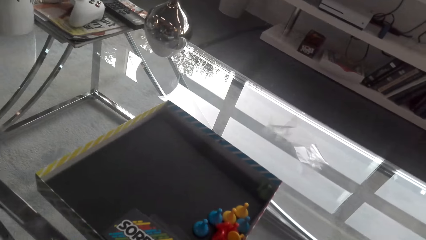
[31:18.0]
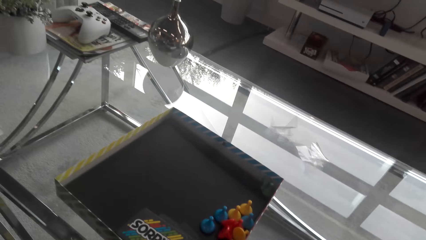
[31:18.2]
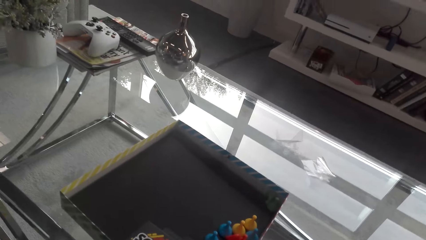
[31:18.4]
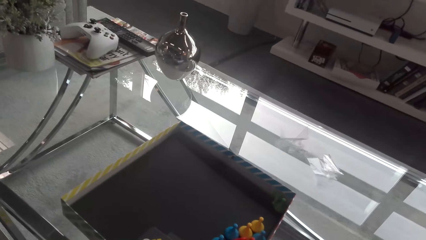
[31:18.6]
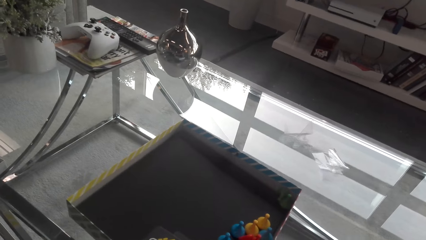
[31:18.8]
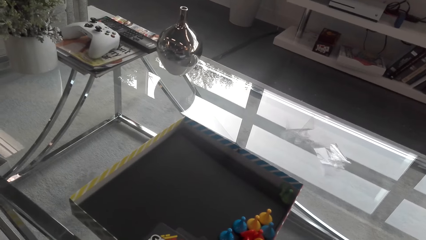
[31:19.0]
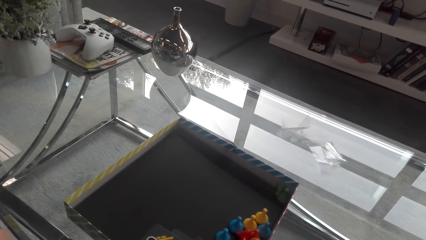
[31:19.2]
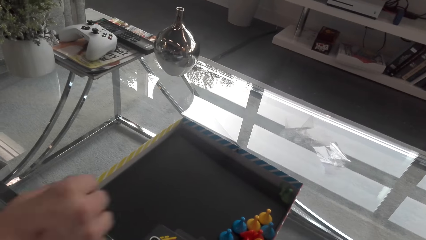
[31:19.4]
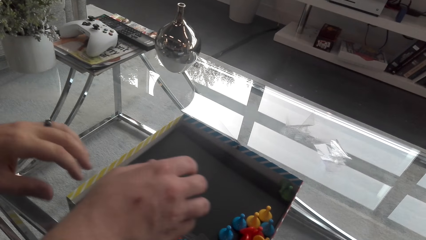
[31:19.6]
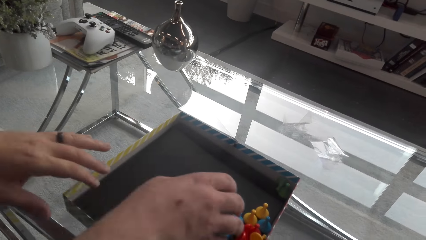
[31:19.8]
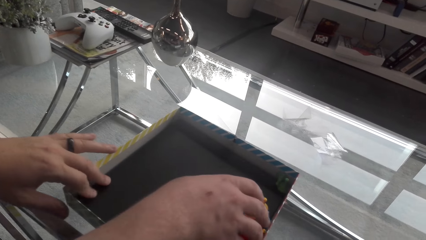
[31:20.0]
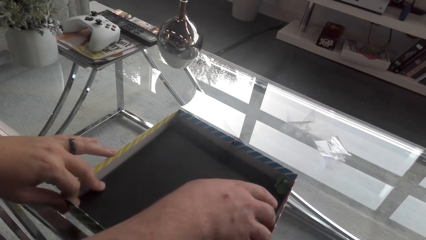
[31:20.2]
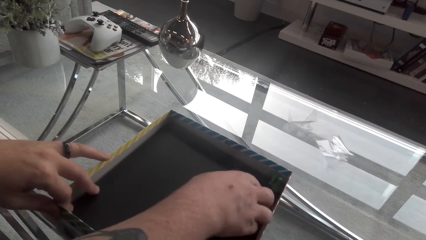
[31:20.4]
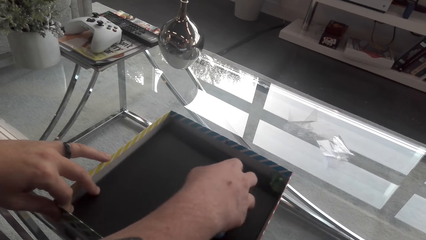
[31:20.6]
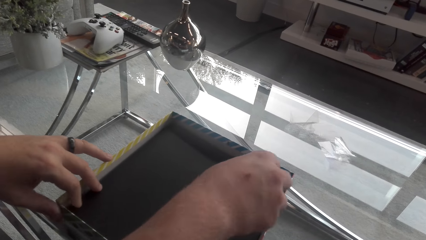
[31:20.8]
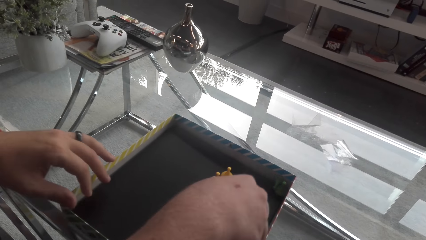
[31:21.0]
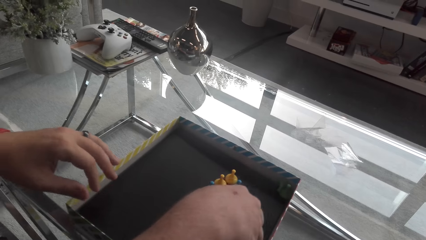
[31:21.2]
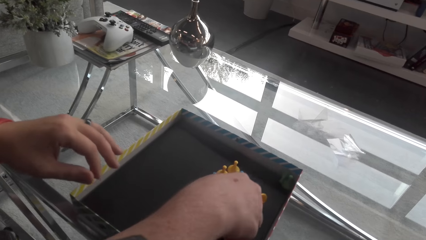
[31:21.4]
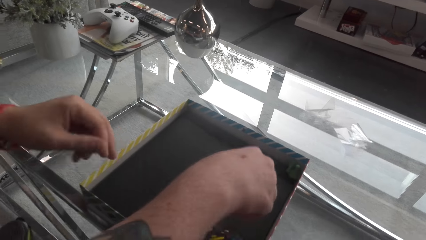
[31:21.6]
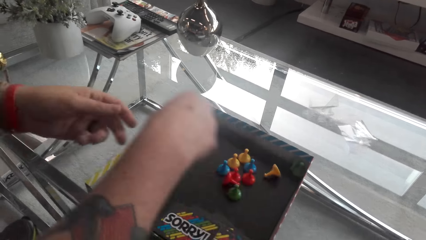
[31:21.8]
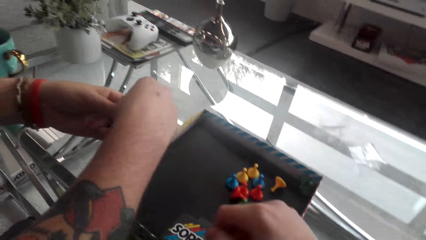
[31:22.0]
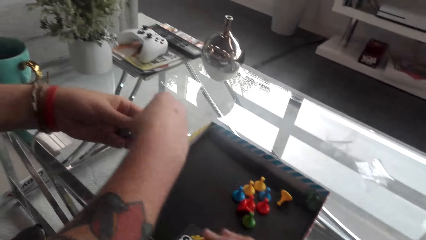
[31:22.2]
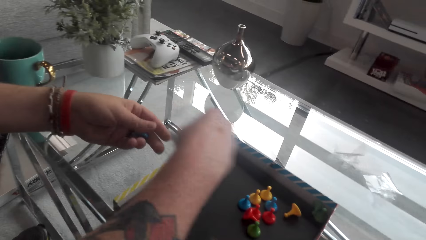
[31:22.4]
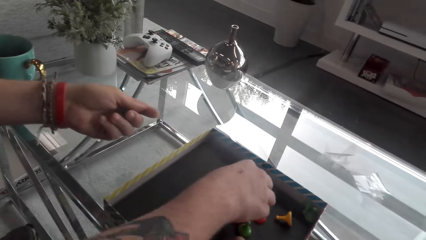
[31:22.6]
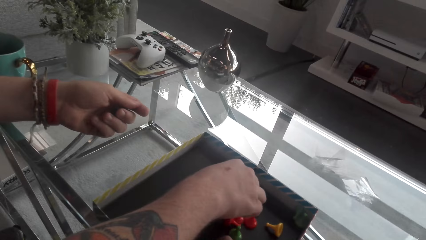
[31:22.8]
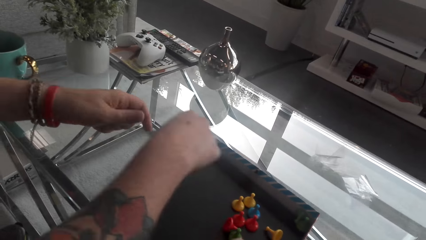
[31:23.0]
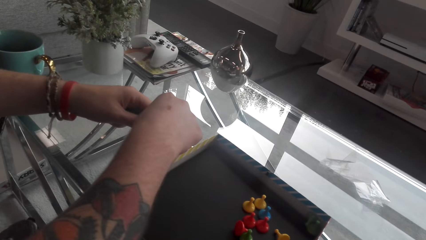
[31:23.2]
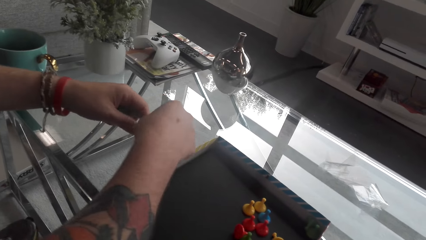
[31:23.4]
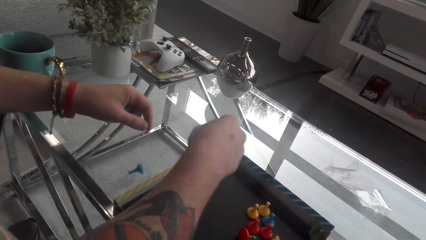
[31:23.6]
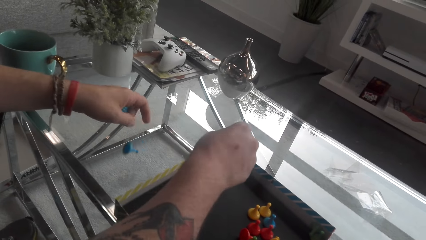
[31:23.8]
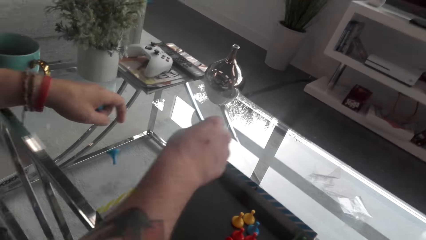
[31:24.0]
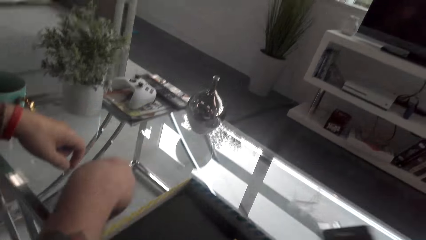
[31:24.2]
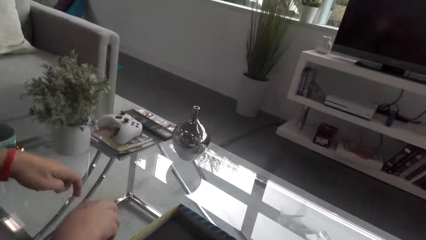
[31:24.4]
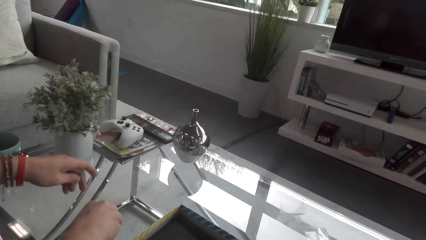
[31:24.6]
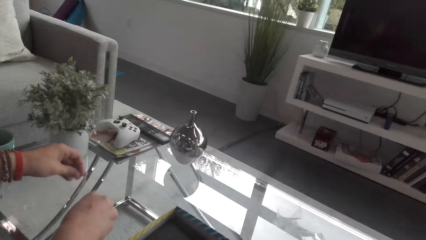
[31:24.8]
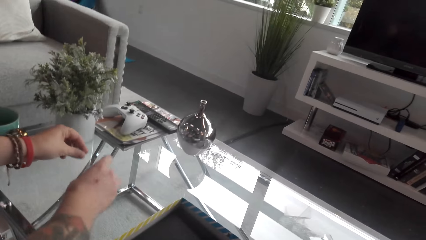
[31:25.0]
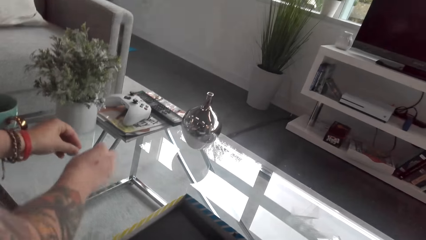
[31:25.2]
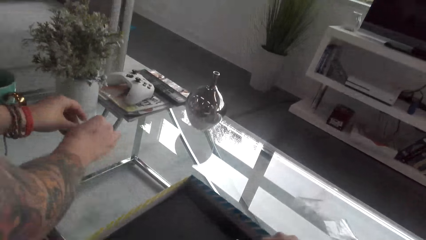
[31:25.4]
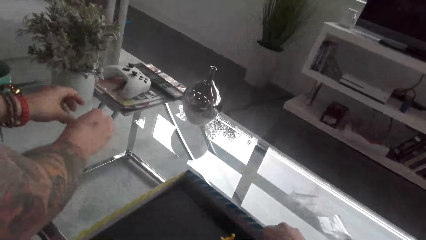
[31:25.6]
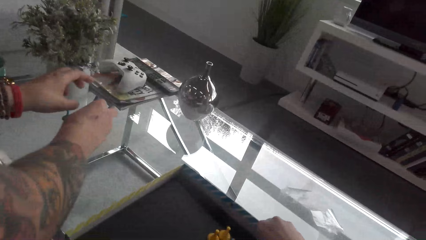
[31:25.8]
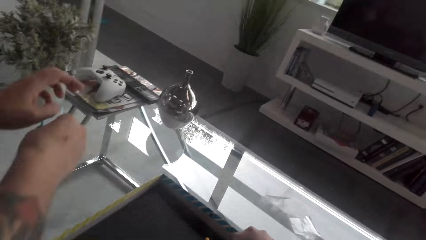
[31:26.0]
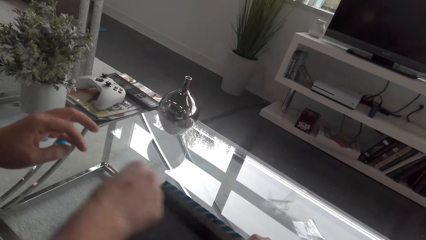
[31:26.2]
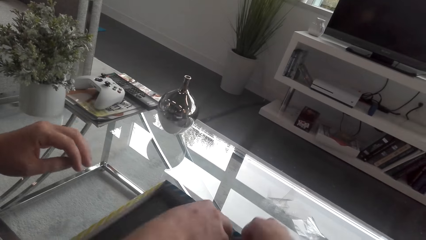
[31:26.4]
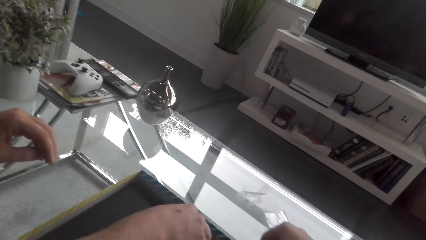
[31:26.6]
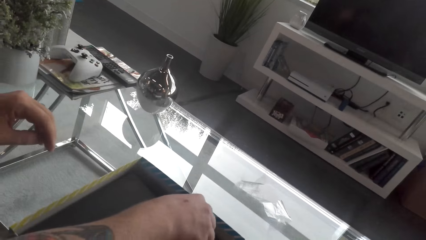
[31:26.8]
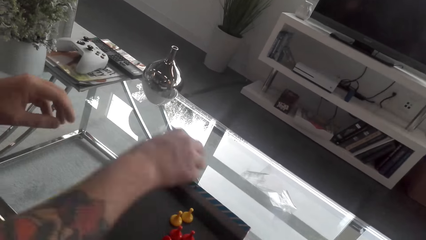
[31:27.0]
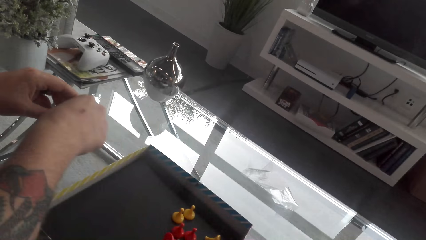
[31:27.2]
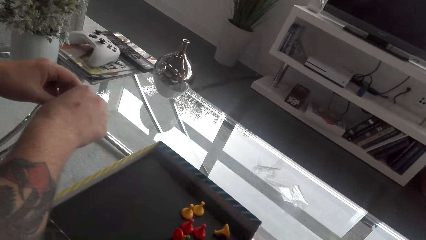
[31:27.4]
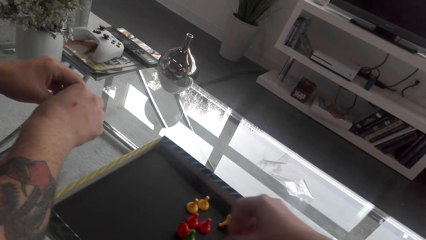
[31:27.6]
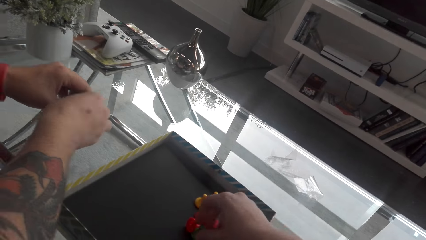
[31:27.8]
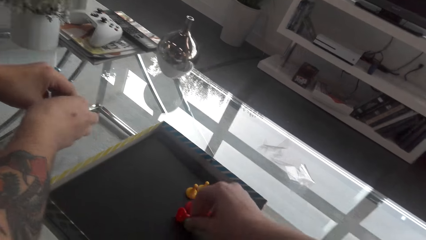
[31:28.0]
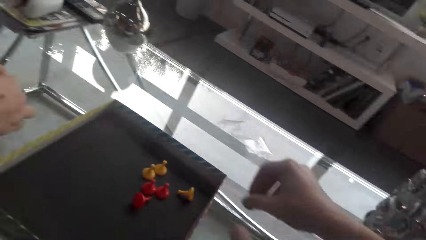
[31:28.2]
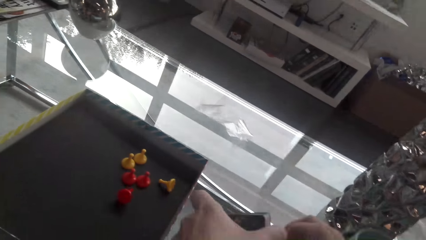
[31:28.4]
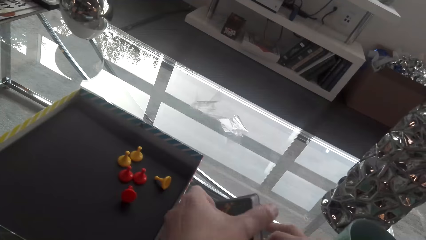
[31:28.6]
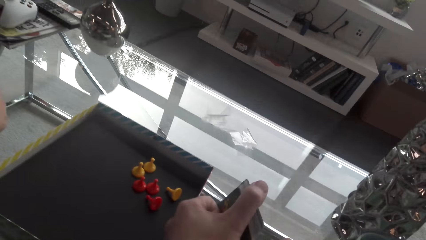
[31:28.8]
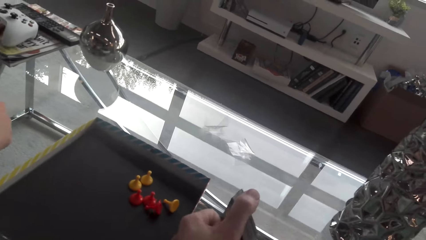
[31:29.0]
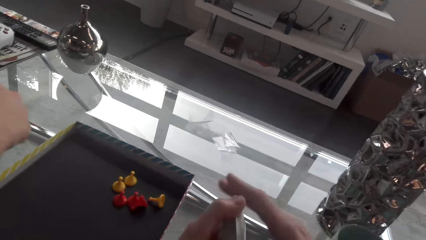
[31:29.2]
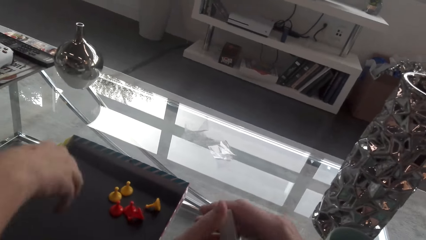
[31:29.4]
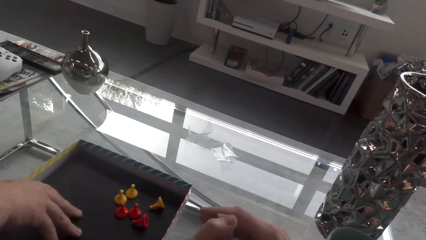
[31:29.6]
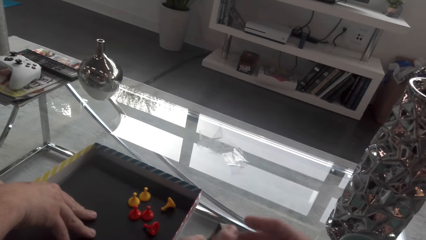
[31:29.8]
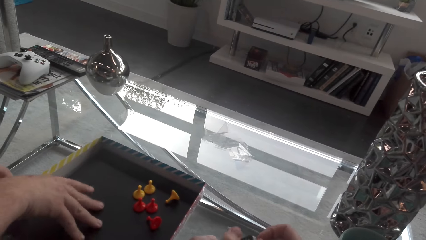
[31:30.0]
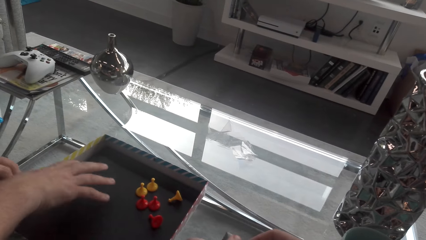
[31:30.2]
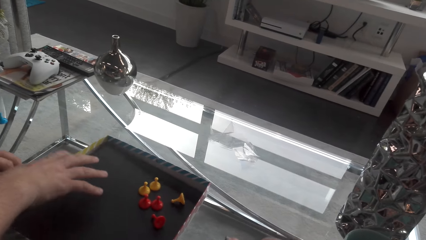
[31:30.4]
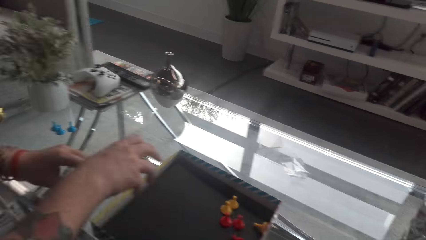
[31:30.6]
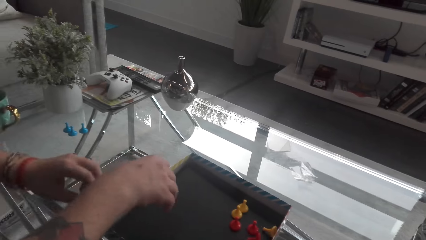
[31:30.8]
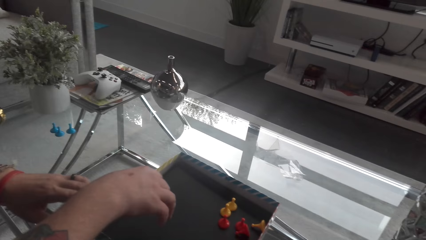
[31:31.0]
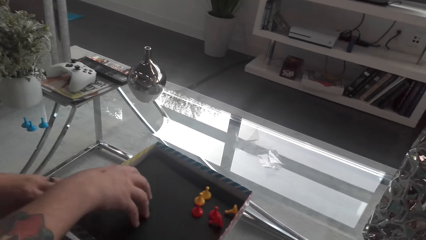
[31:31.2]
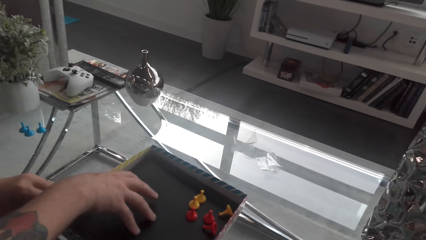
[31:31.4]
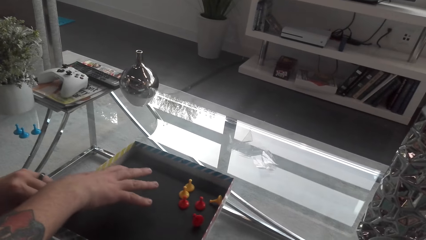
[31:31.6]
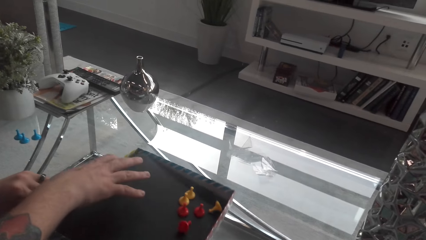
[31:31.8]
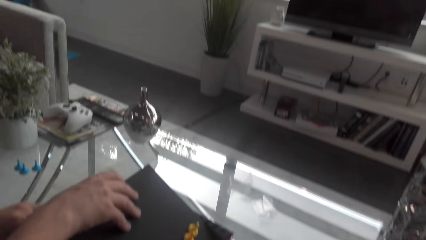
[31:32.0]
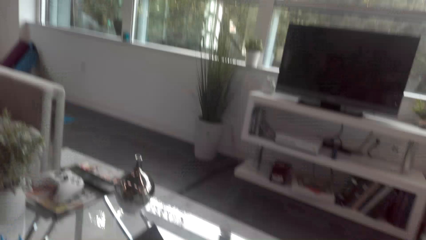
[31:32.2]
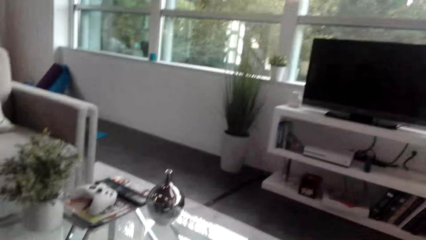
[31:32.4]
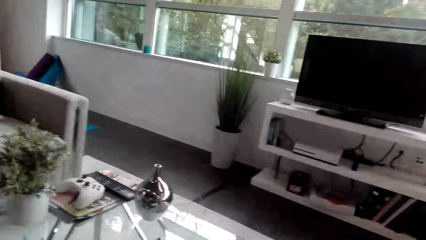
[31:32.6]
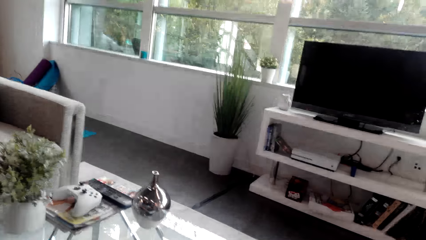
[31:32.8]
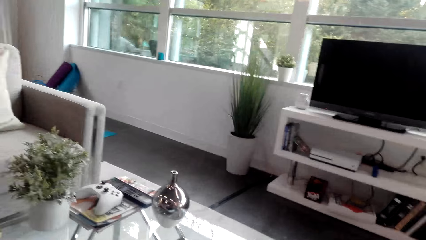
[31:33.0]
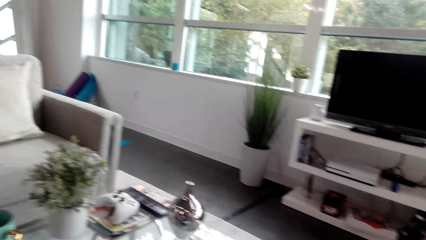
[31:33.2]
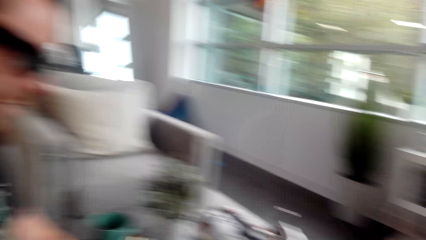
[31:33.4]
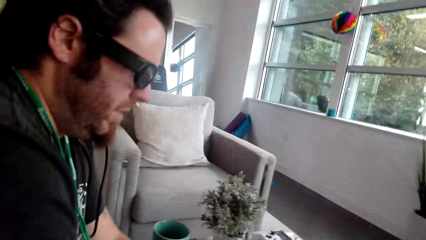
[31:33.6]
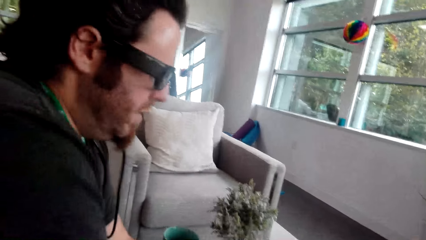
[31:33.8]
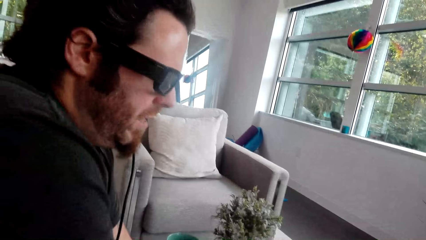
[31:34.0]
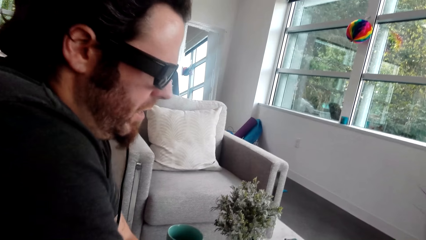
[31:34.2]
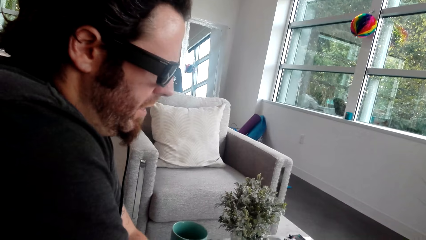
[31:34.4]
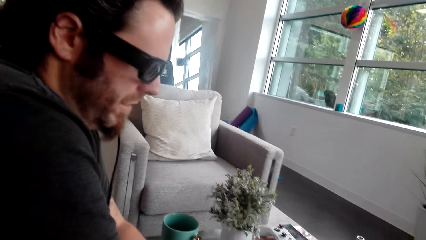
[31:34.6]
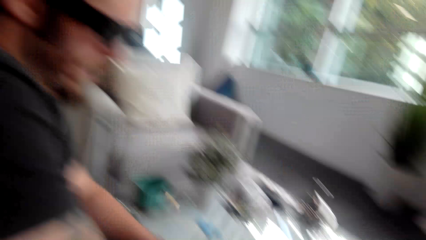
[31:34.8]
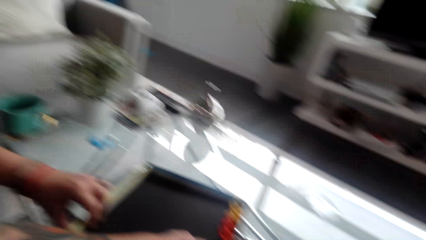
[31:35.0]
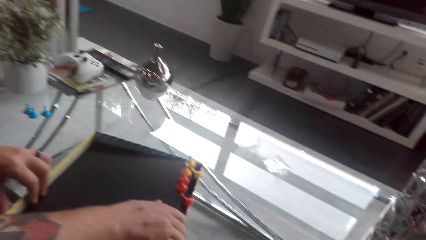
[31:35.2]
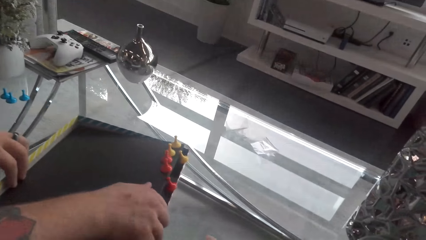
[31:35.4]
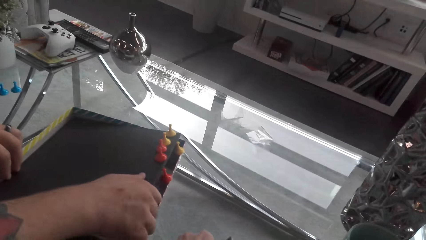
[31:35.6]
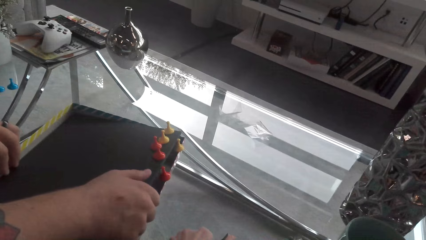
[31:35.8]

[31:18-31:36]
The camera wearer converses with a man. The man picks up the tokens. The camera wearer converses with the man. The man puts the tokens on the table. The camera wearer picks up the tokens. They put the tokens on the table. They converse with the man and look at the man.
